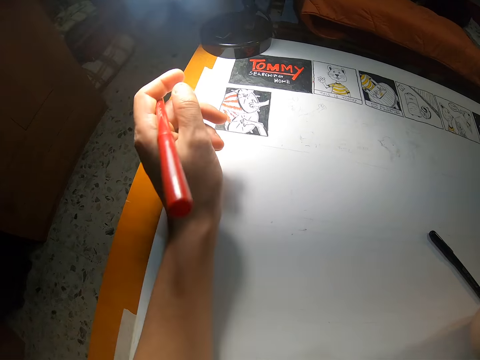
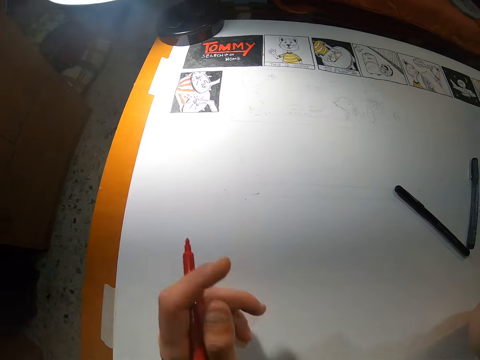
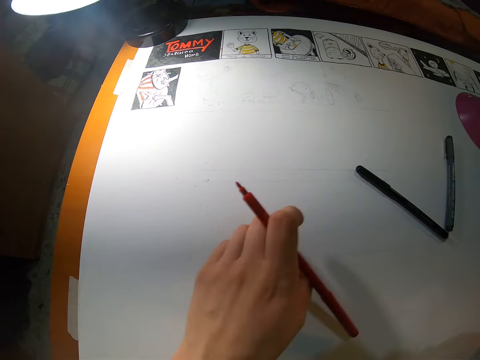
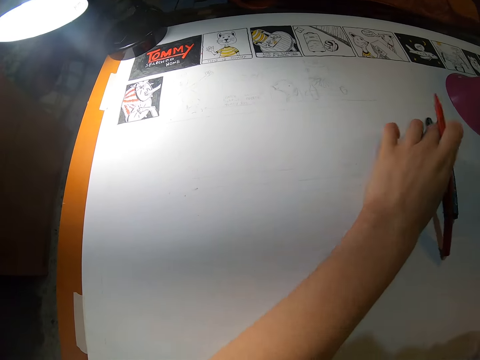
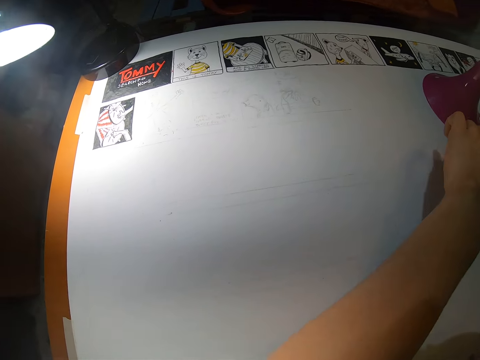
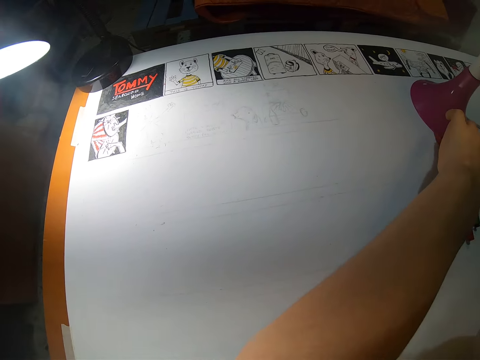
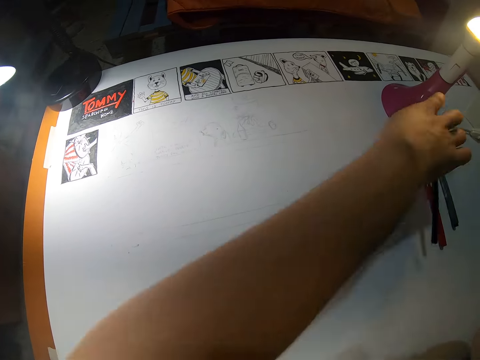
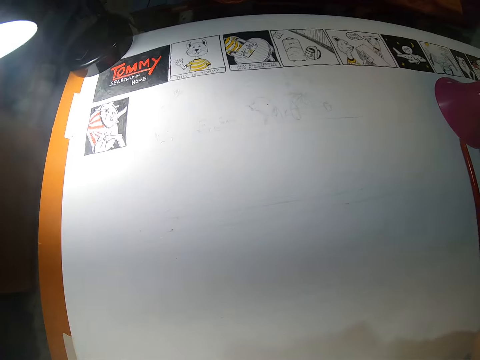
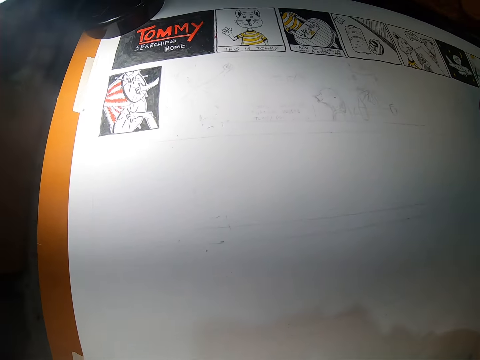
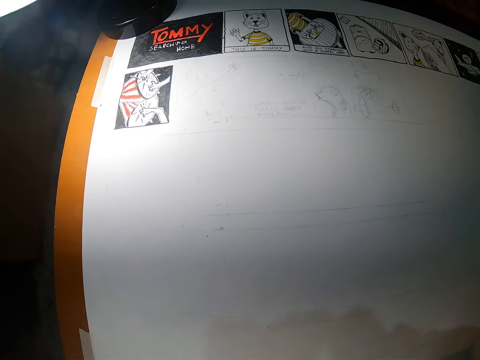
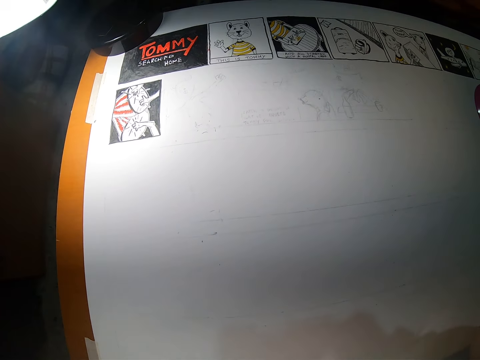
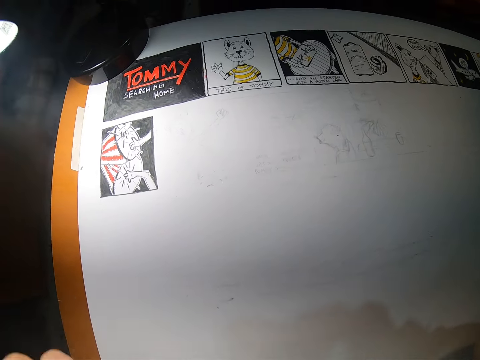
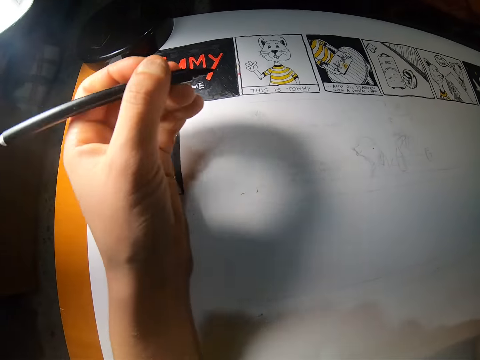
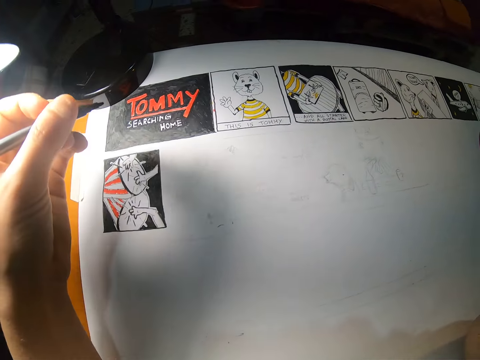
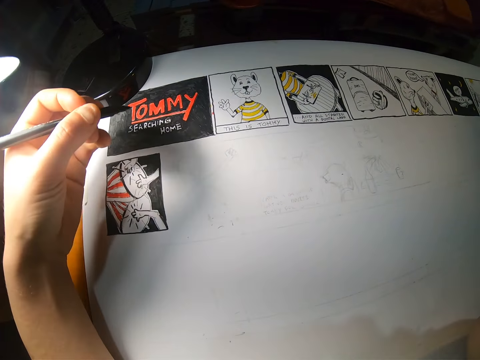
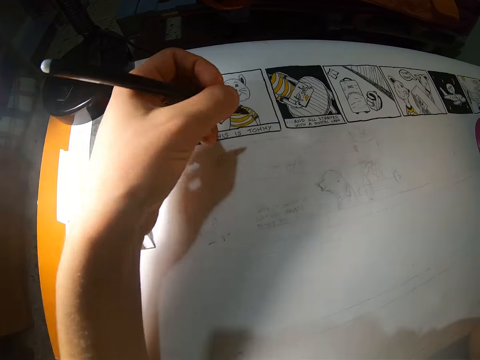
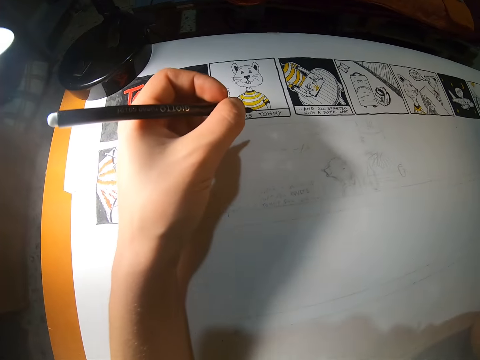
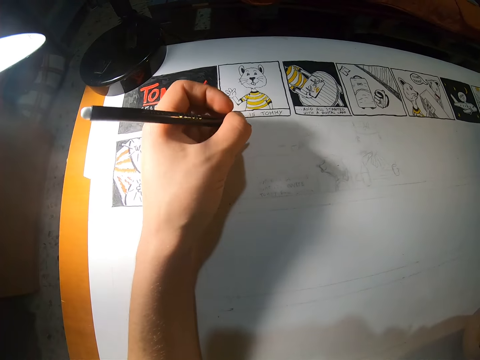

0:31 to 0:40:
The camera wearer holds a pen. She moves markers to a side on the drawing paper with her left hand. She puts the pen down. She picks up a marker with her left hand.

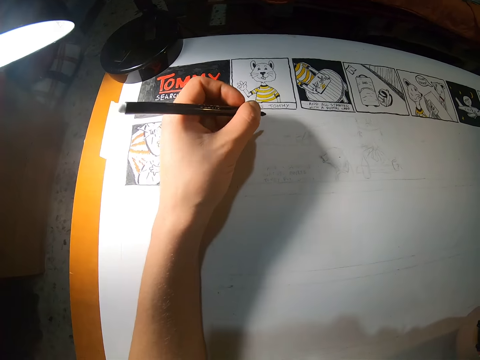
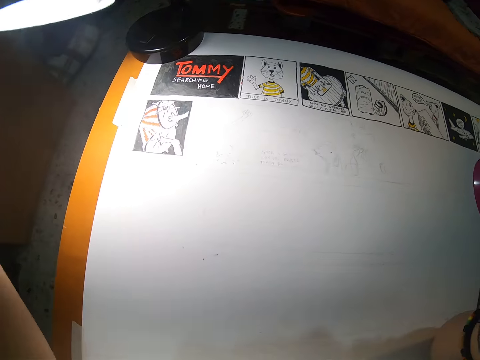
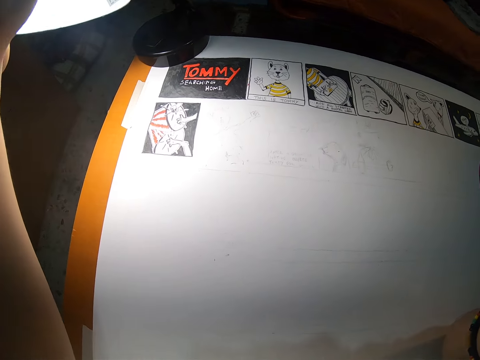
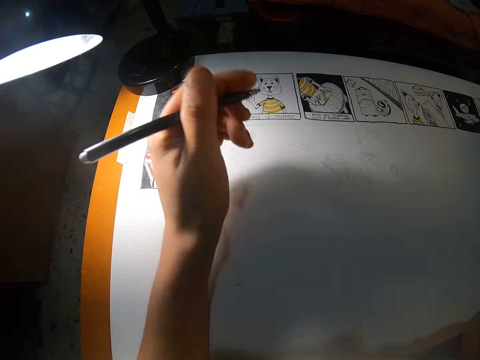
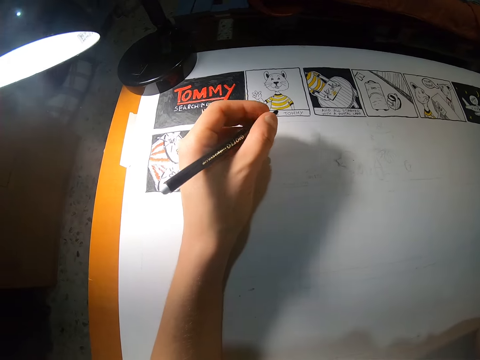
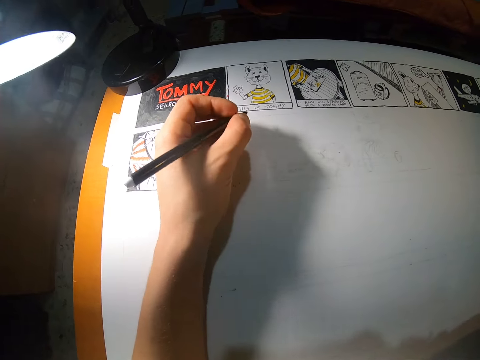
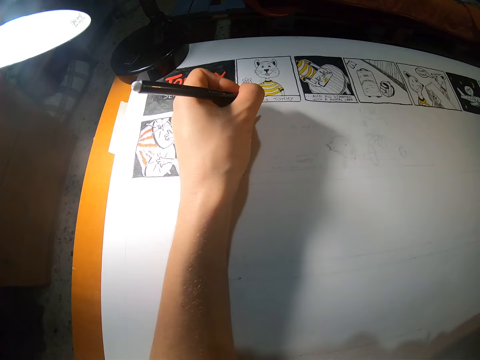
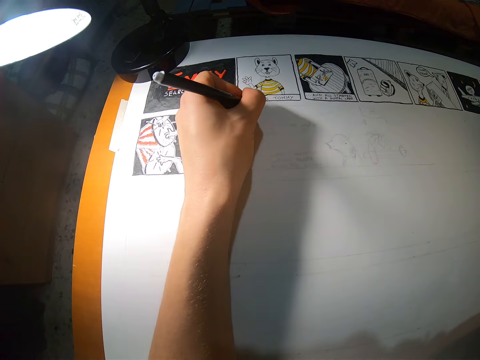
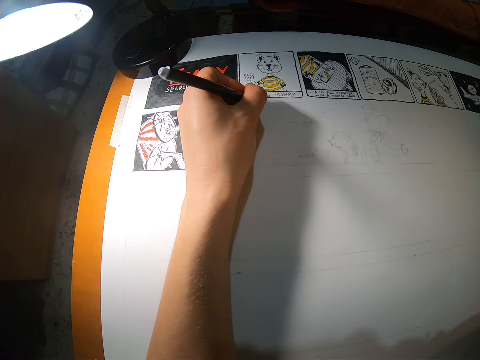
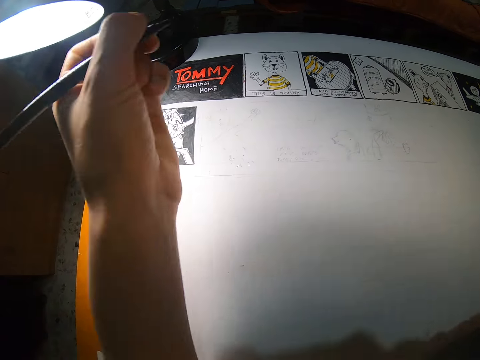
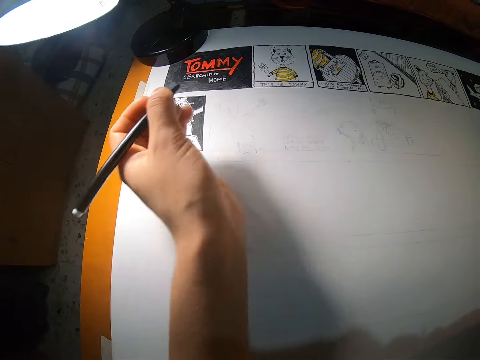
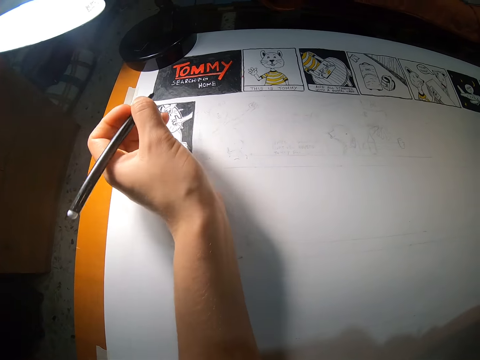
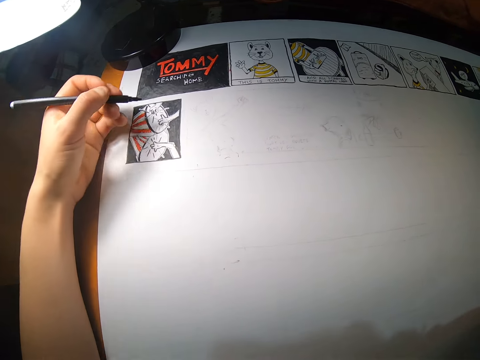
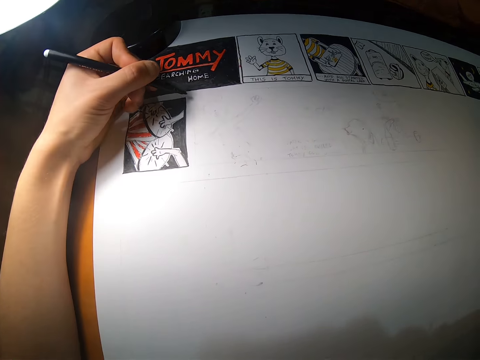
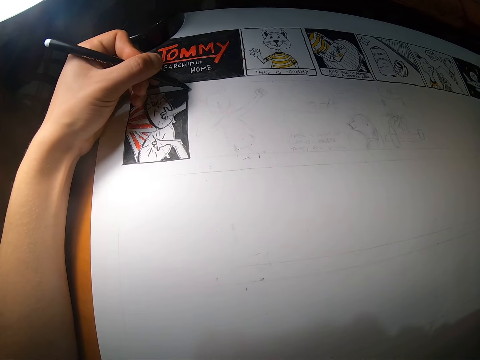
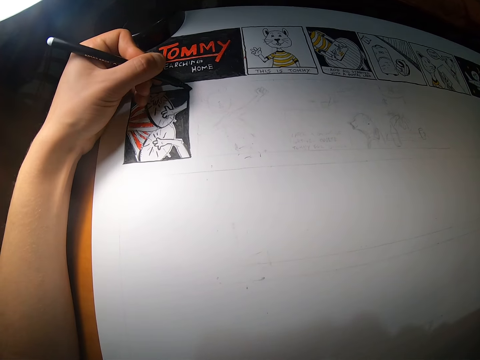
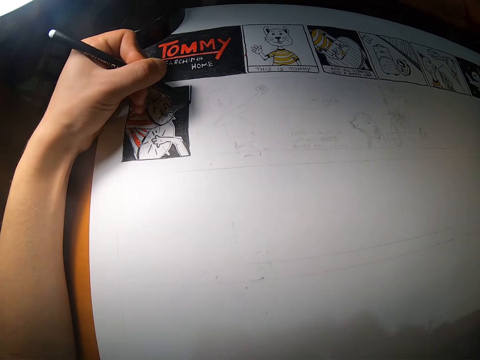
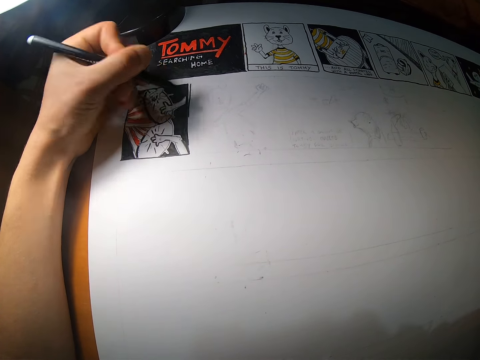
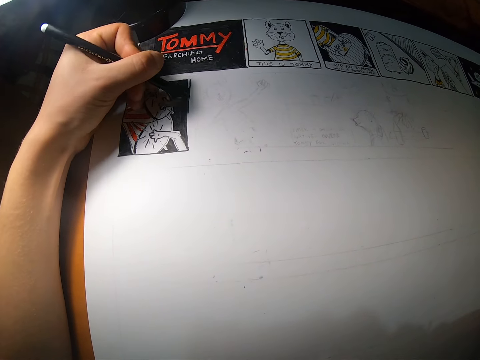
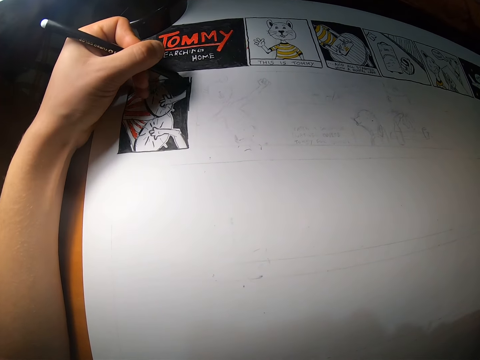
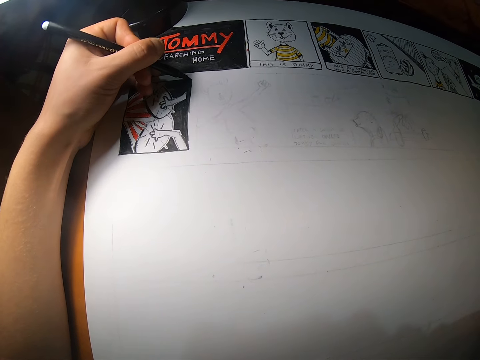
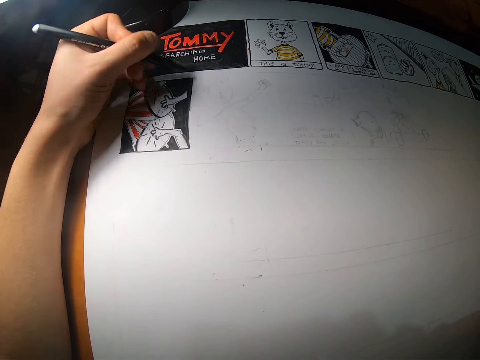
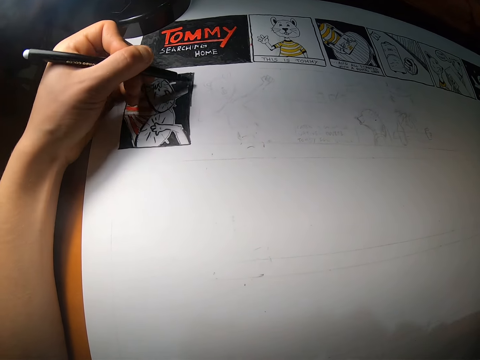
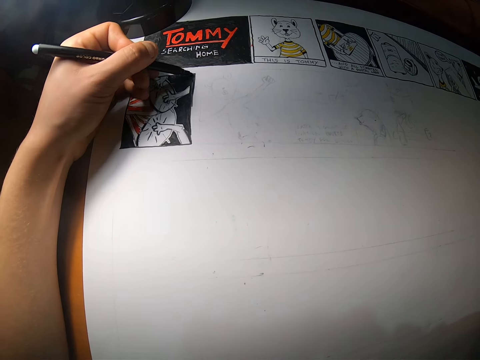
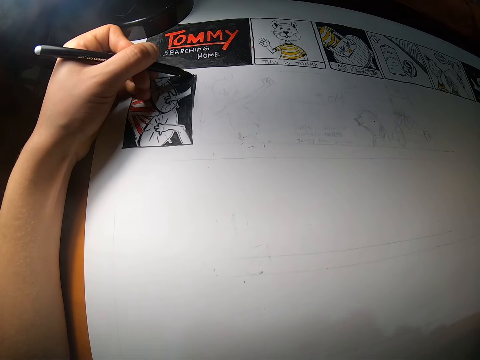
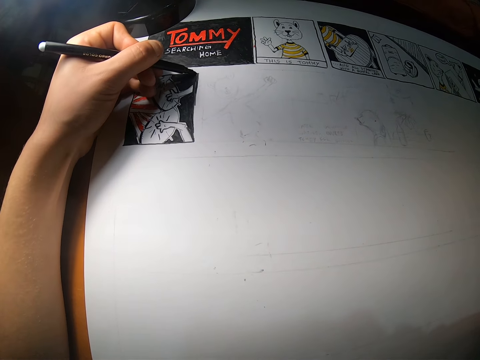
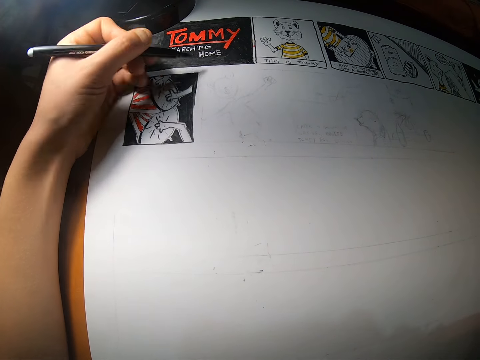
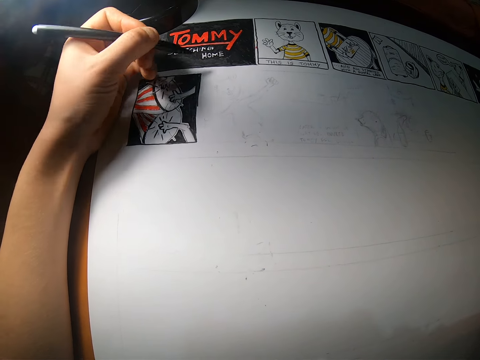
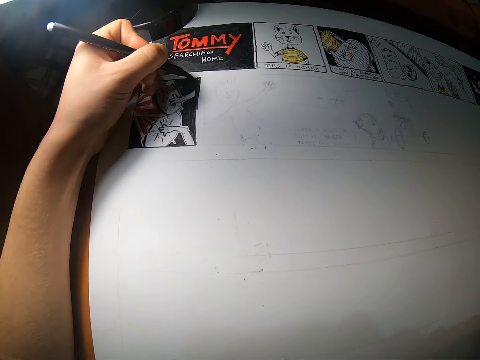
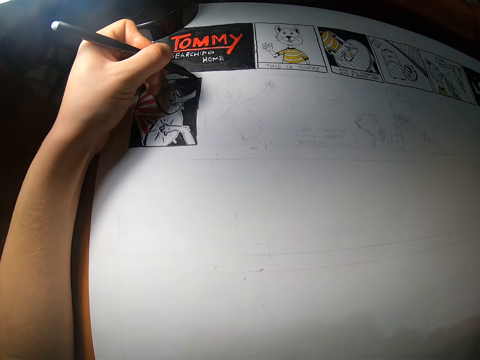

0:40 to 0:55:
The camera wearer raises a hand. She lowers the hand. She draws a picture on the paper. She holds a pen. She draws on a drawing in the drawing paper with the marker in her left hand. She paints the picture.

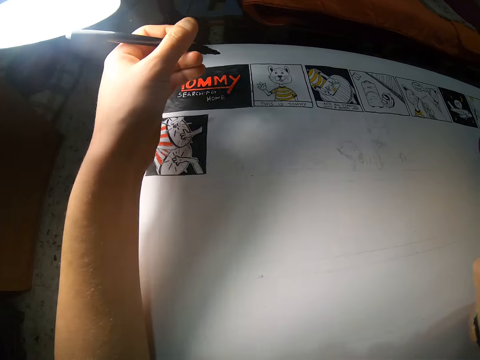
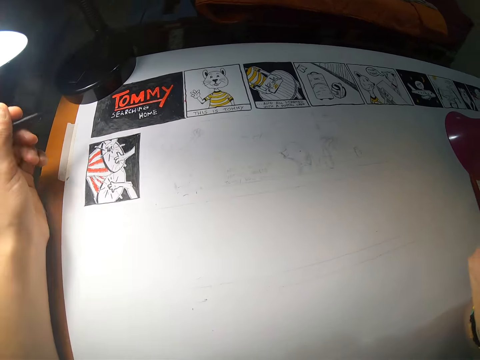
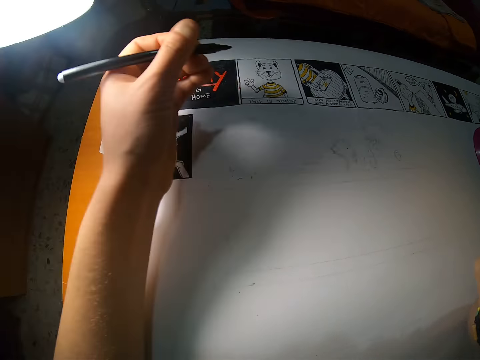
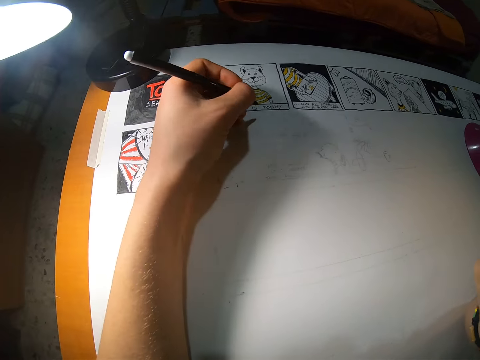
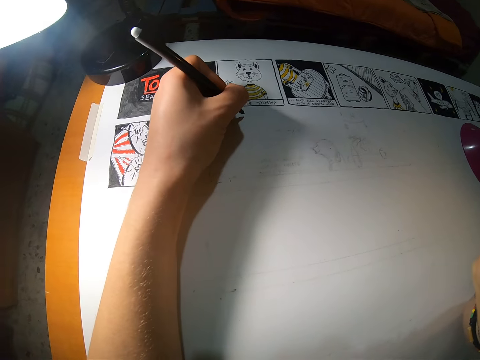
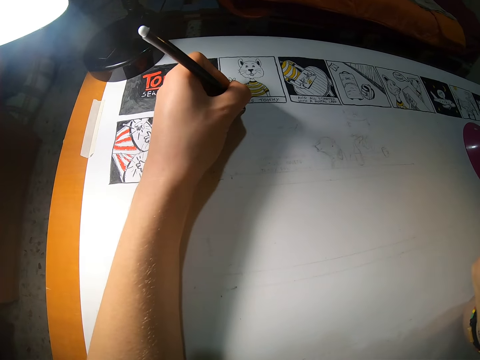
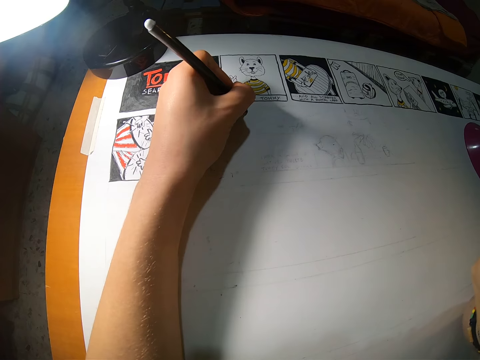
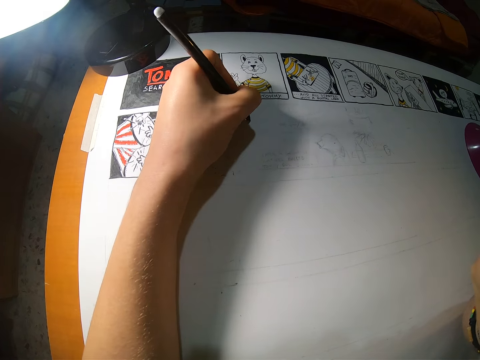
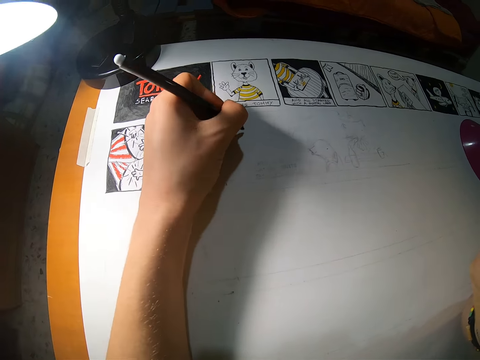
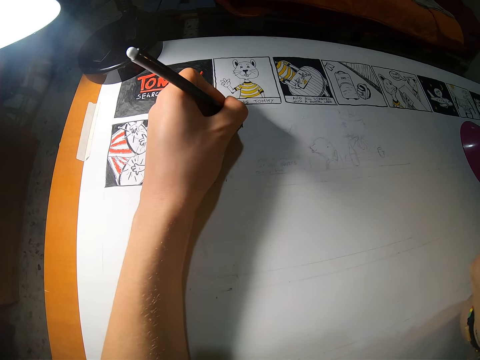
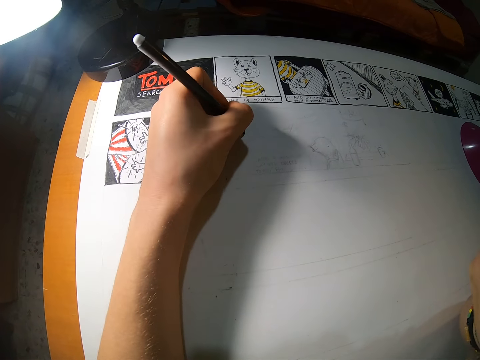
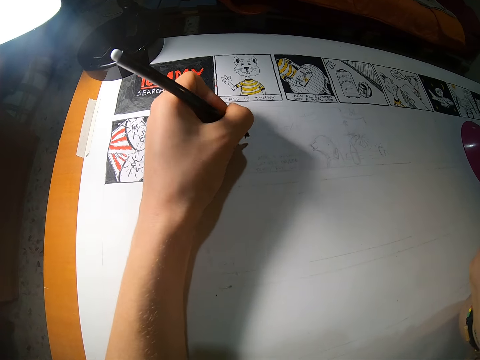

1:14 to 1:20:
The camera wearer draws on the drawing paper with the marker in her left hand.
